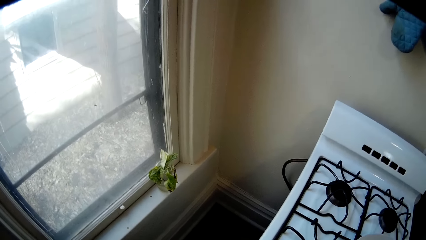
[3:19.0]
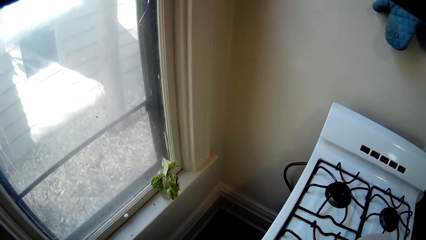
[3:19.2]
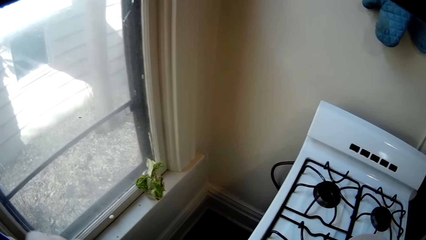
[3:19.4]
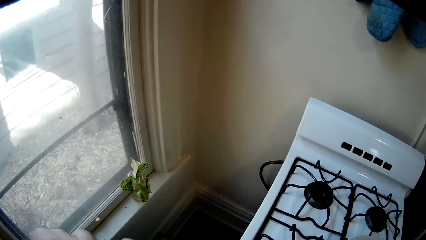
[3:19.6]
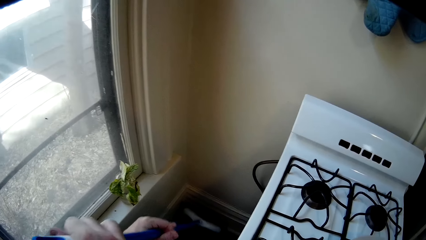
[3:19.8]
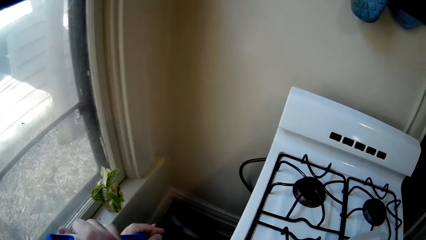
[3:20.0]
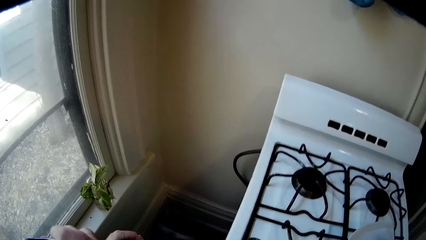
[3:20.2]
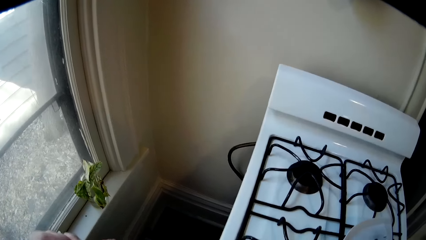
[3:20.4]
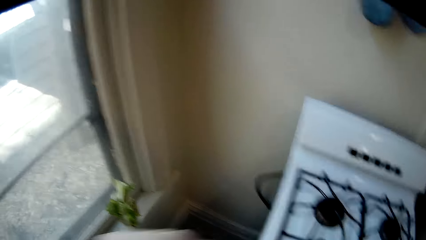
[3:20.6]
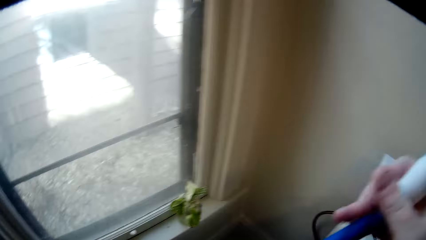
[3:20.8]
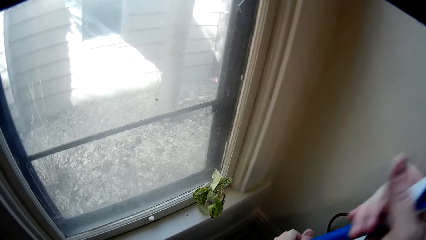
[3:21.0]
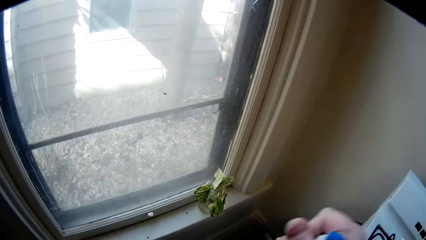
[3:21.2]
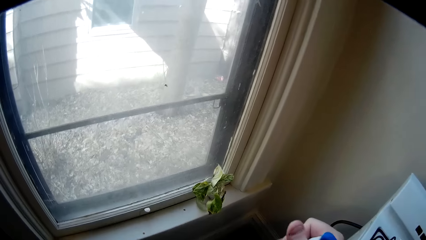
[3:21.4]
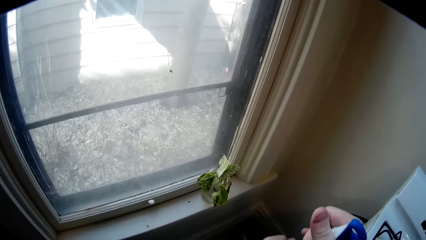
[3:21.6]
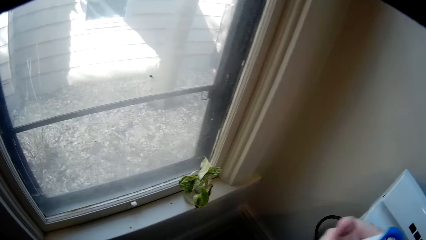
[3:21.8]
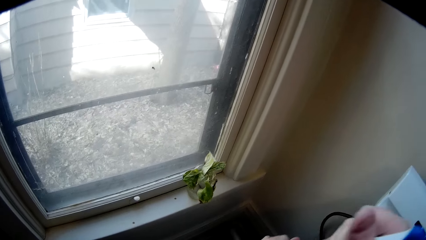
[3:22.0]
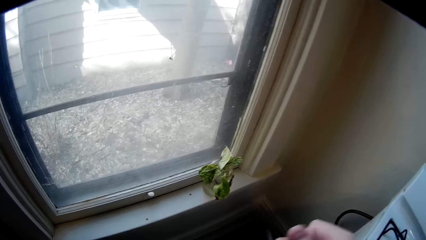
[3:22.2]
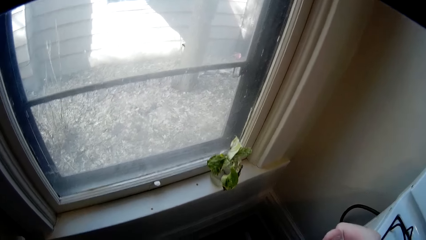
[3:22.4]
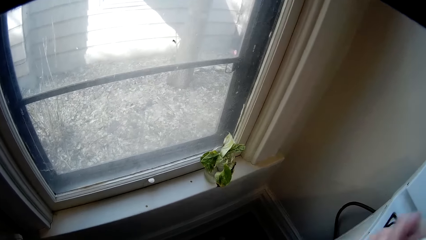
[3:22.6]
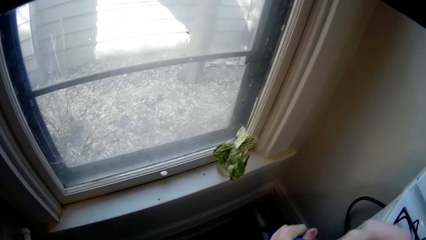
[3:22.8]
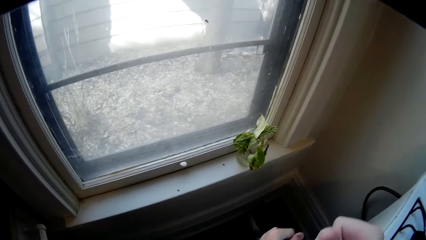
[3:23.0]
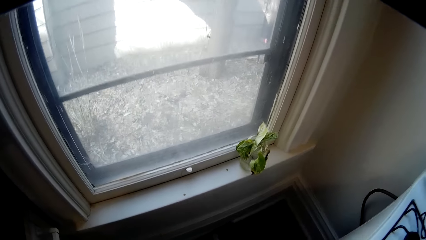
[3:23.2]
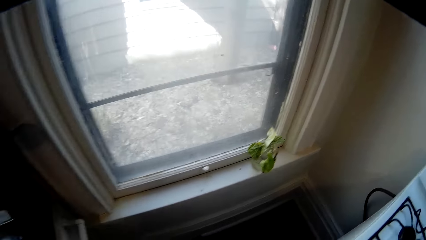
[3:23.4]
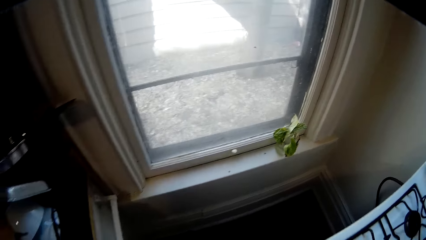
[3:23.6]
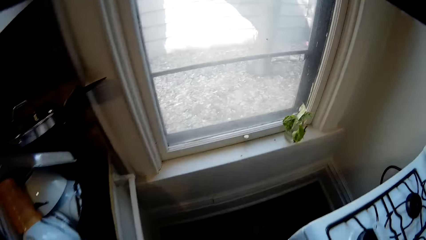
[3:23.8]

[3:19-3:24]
The camera wearer sweeps the house.

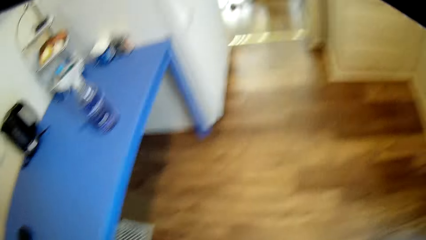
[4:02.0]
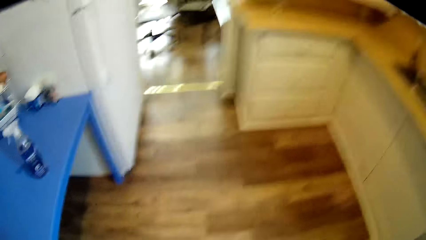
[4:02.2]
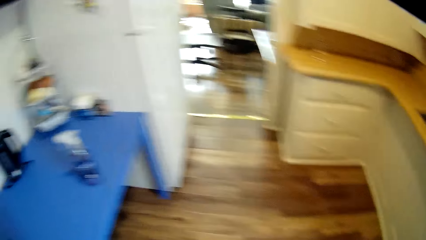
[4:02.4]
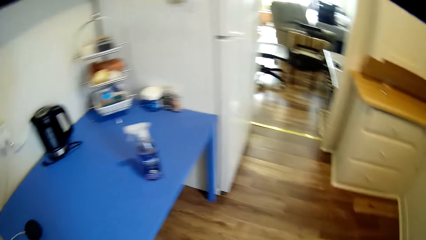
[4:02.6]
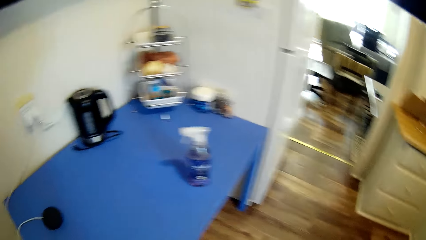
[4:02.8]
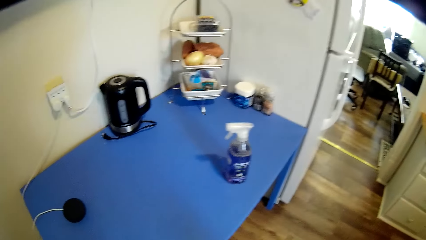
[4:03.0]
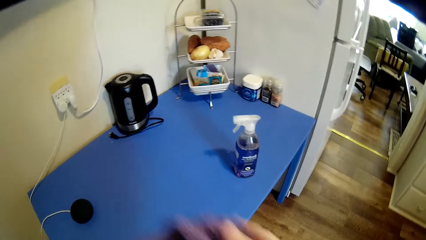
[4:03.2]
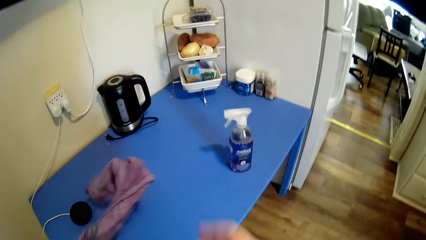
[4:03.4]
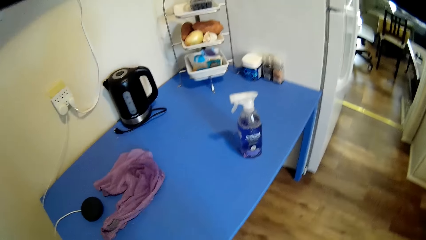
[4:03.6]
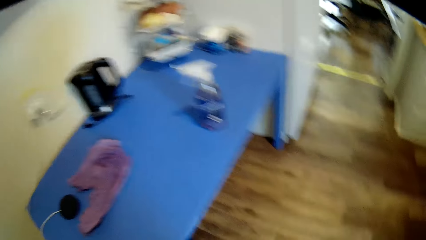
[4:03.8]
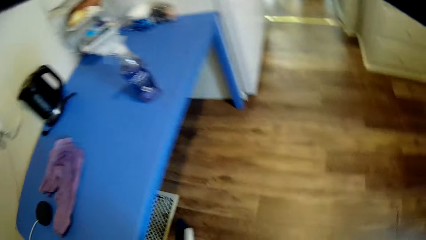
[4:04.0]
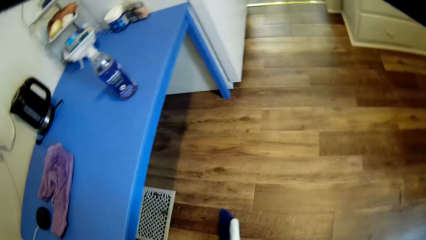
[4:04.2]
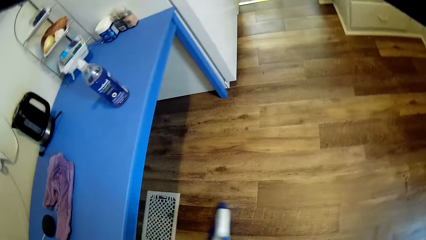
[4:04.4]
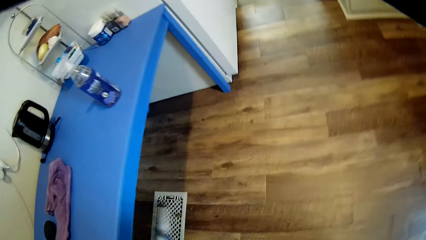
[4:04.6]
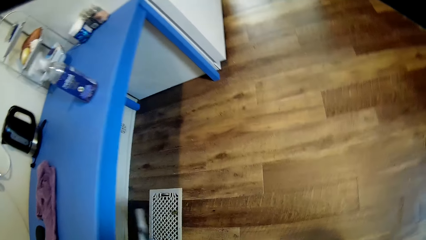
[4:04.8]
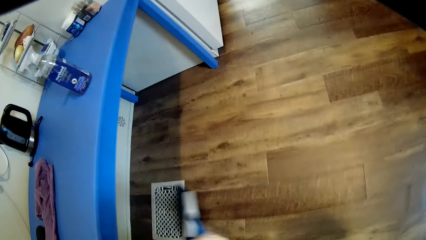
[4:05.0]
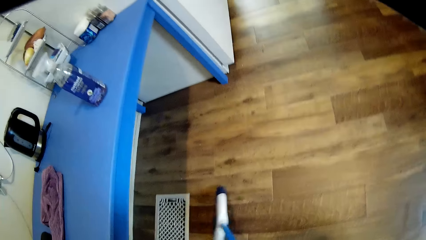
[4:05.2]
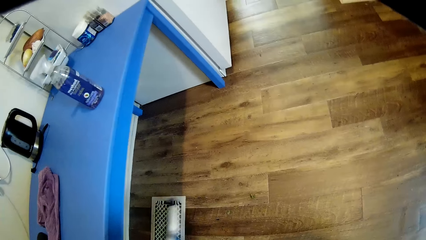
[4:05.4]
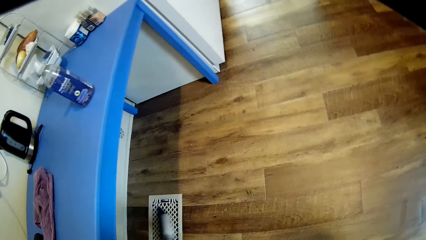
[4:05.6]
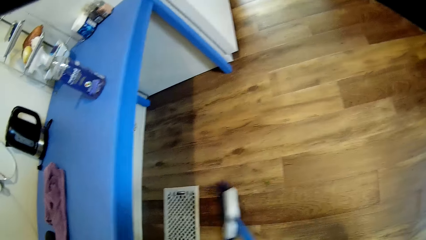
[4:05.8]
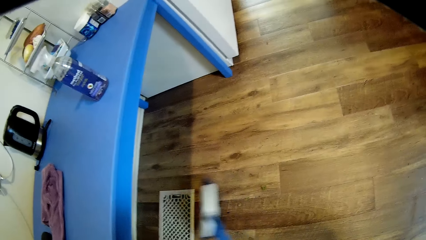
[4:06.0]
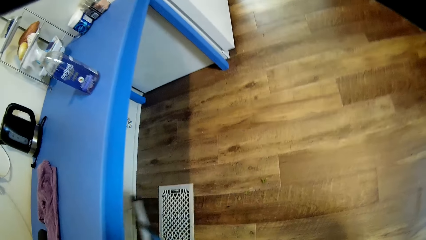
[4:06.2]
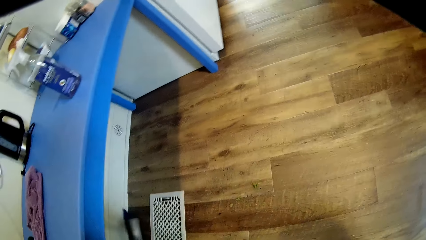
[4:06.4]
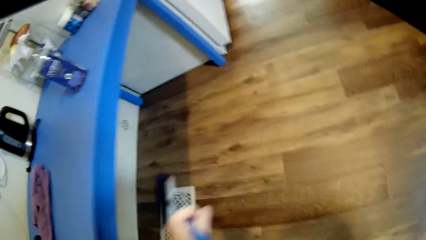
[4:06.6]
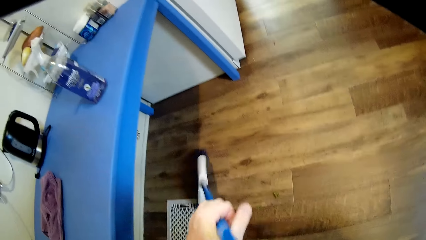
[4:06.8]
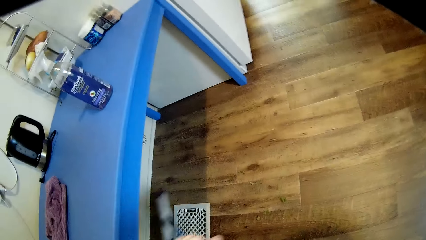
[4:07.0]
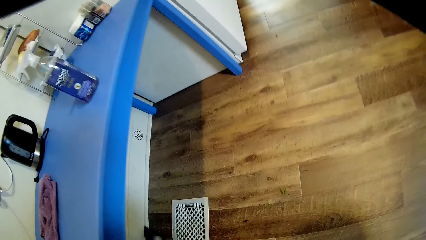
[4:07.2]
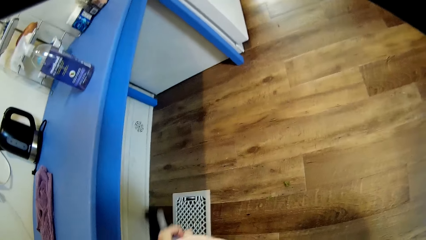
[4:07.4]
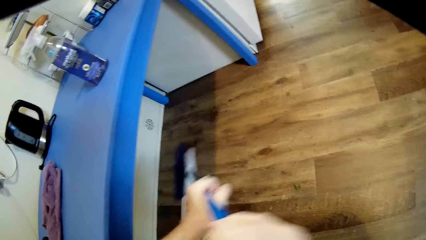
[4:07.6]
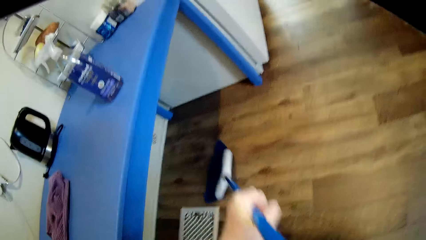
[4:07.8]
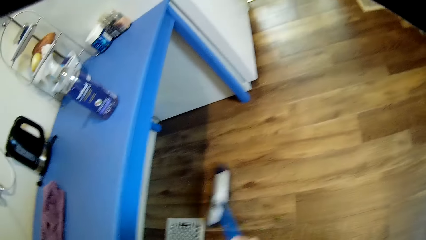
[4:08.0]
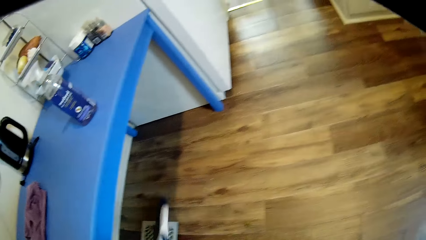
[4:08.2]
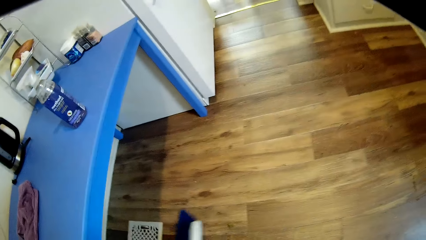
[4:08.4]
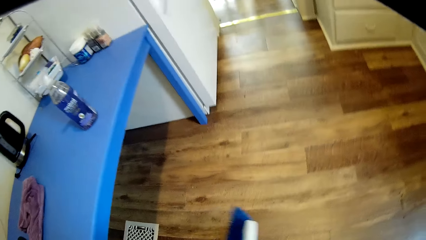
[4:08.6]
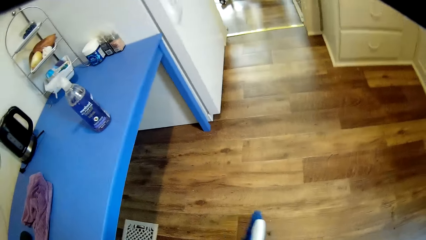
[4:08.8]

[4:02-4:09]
The camera wearer throws the towel on the table.
